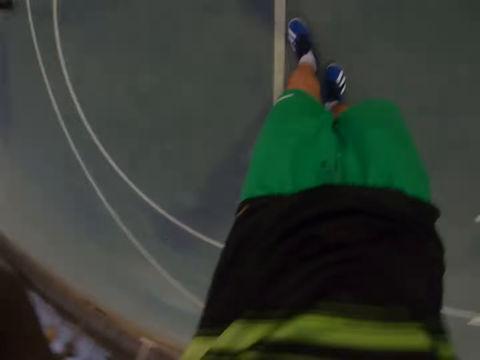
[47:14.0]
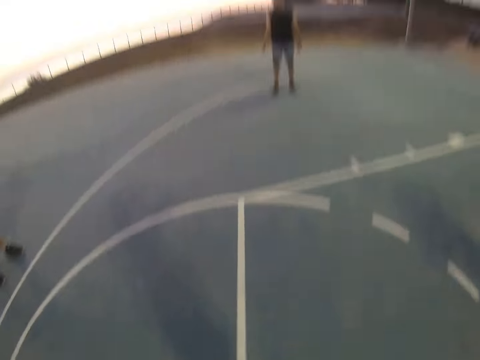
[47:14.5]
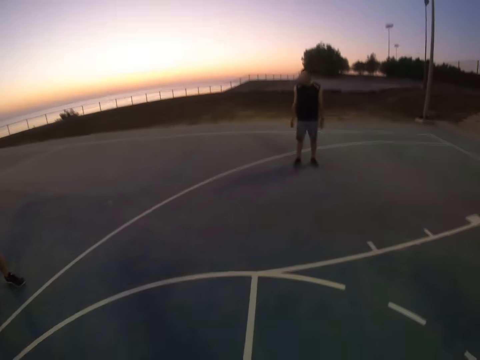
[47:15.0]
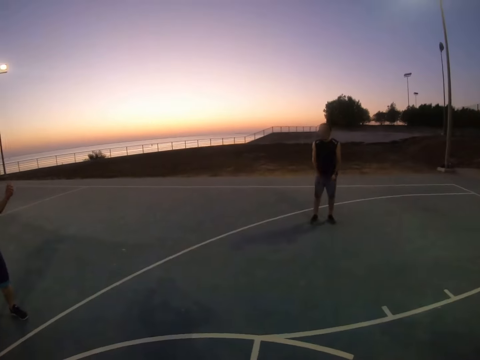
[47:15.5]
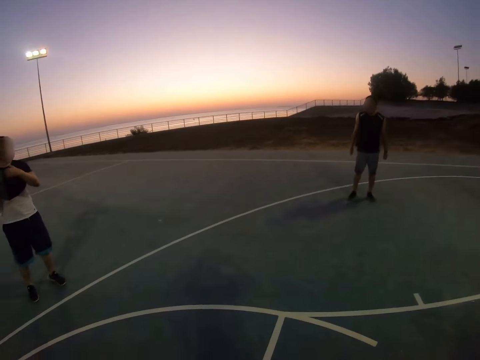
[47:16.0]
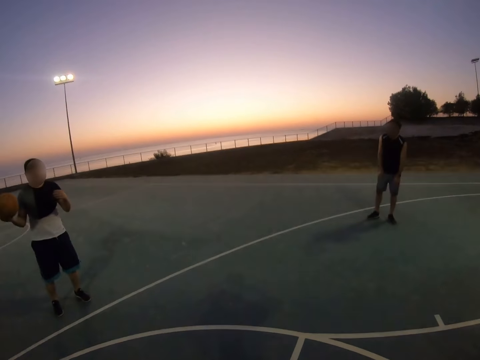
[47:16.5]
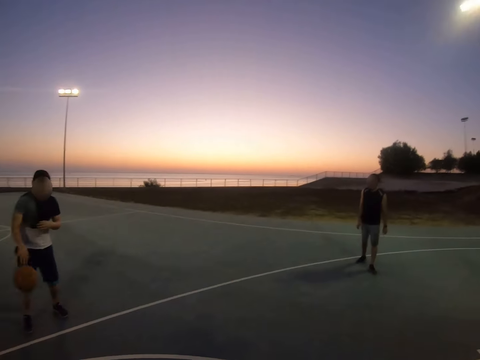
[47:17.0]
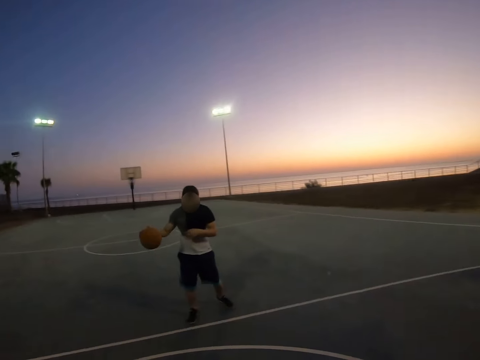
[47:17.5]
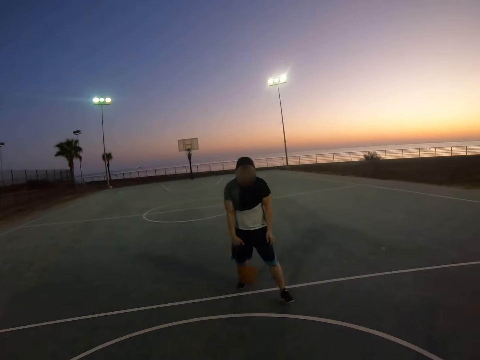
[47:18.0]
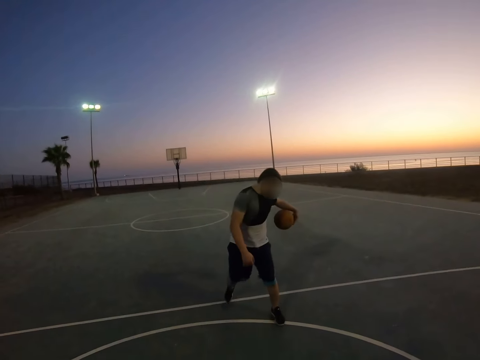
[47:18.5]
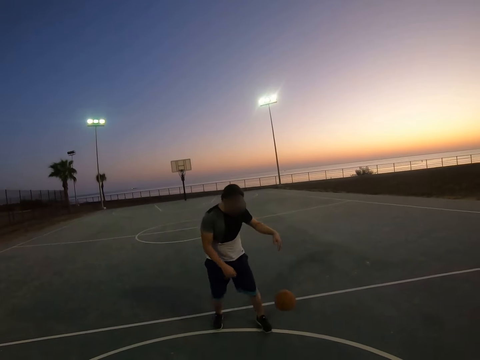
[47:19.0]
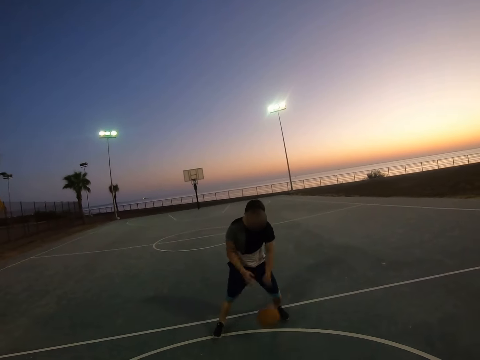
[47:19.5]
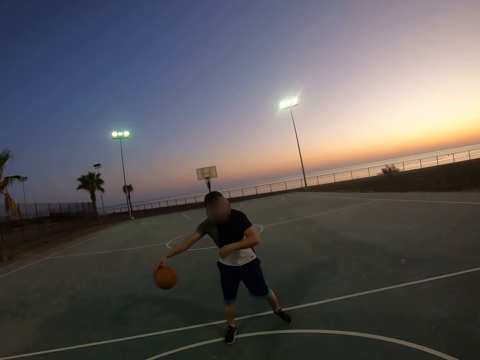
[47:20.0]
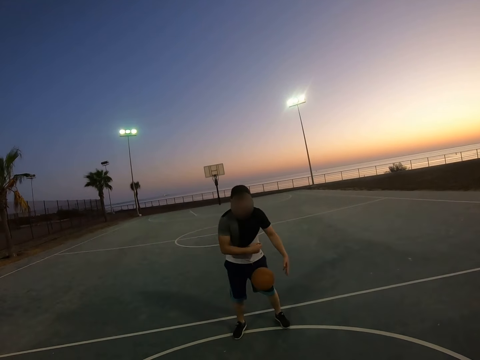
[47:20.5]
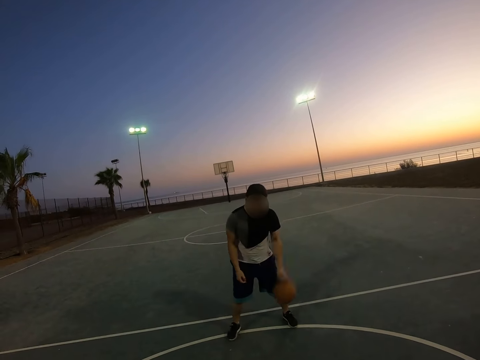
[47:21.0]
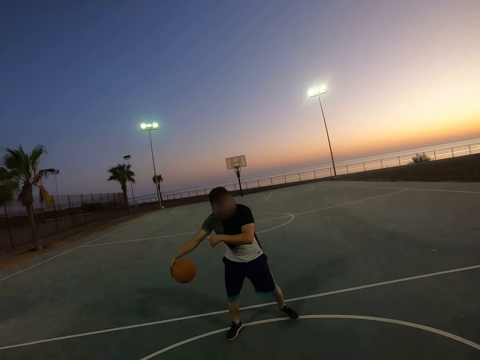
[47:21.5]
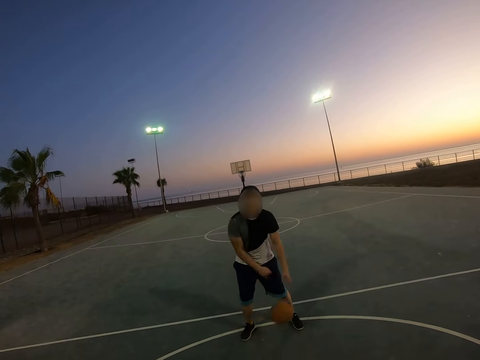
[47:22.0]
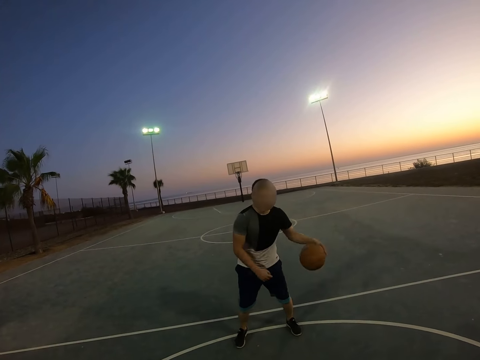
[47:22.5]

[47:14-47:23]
A man bounces the ball.

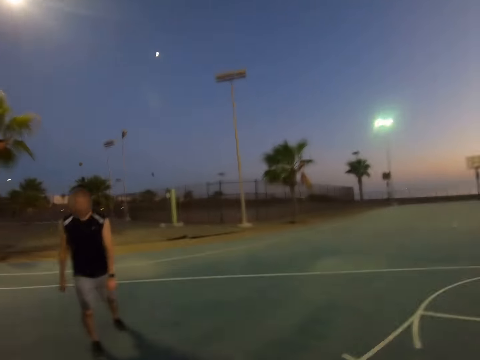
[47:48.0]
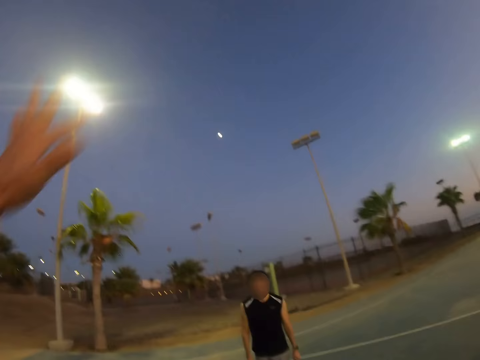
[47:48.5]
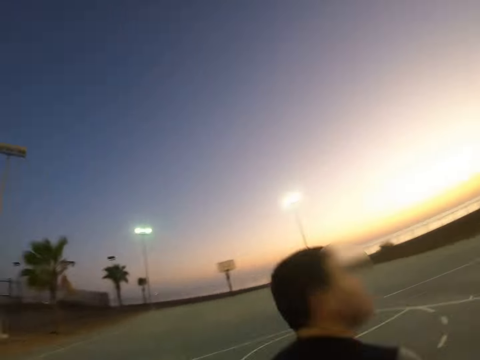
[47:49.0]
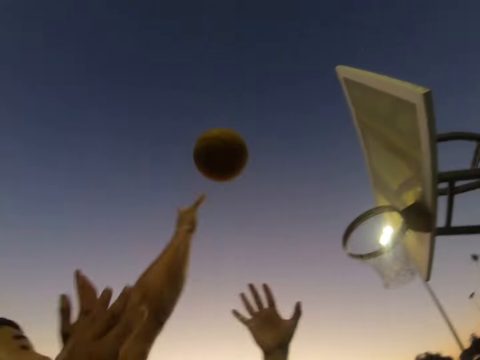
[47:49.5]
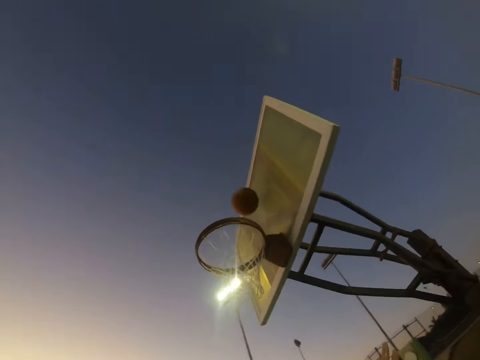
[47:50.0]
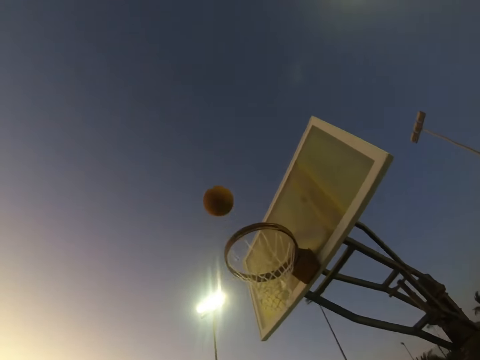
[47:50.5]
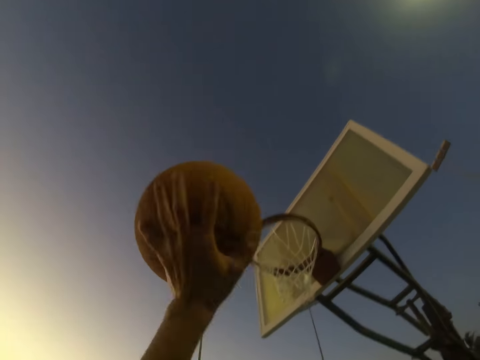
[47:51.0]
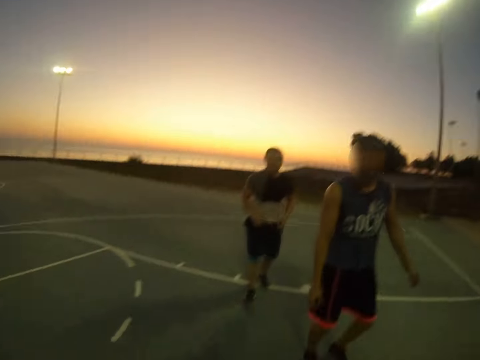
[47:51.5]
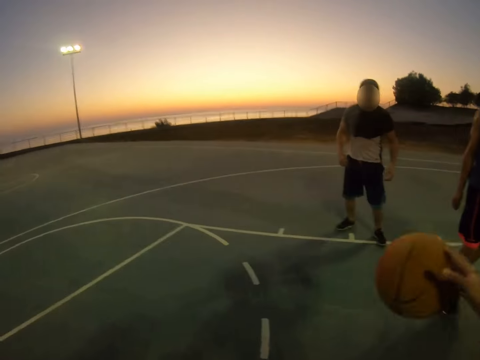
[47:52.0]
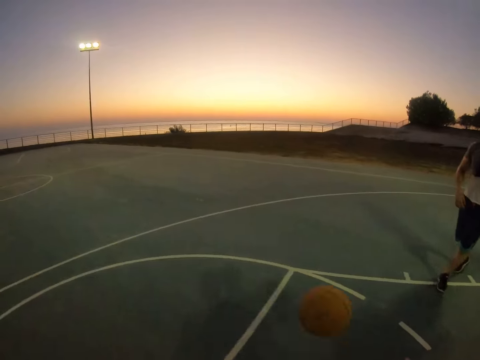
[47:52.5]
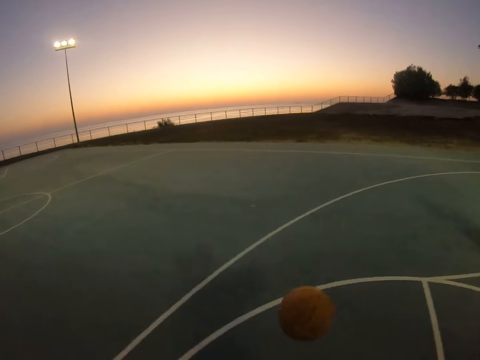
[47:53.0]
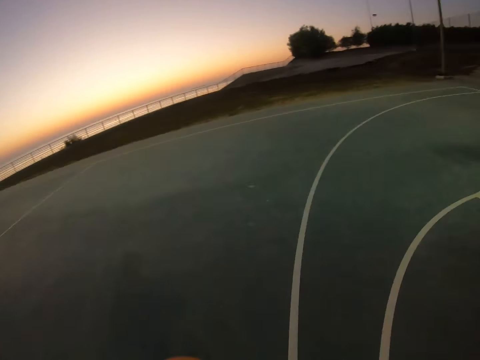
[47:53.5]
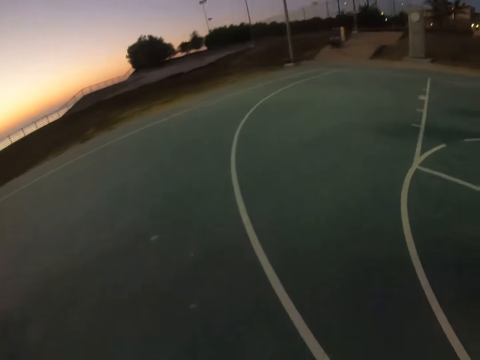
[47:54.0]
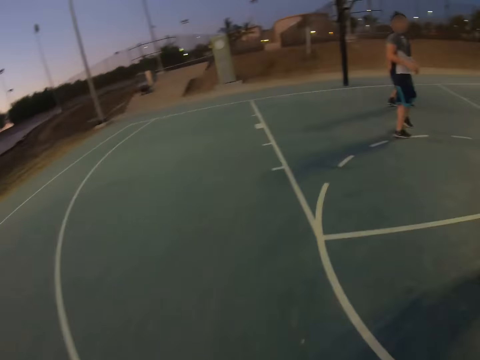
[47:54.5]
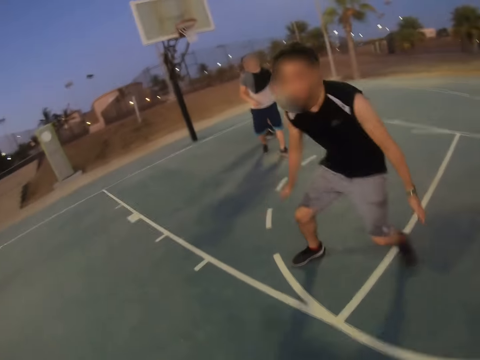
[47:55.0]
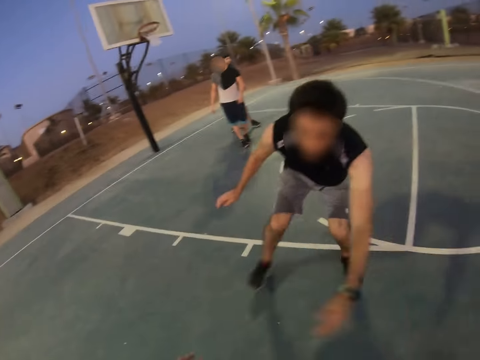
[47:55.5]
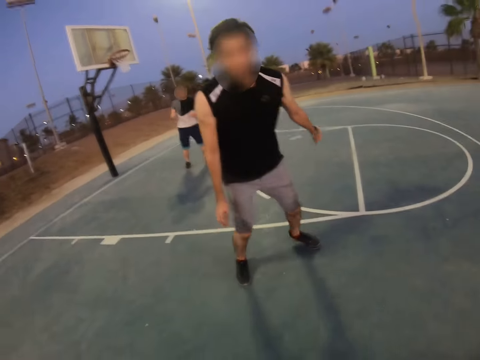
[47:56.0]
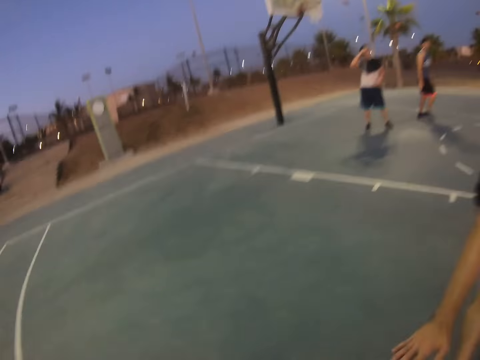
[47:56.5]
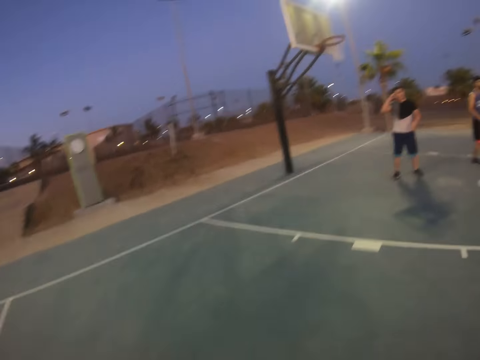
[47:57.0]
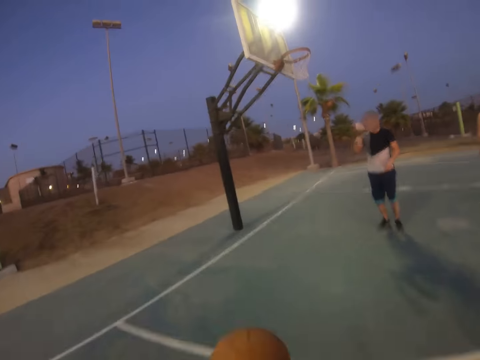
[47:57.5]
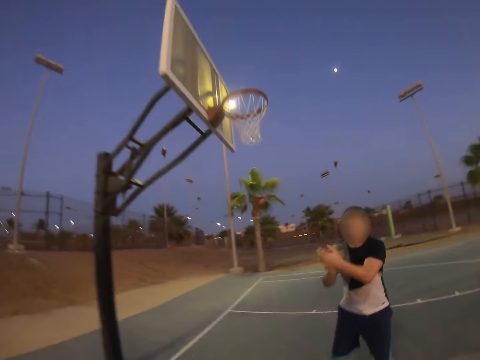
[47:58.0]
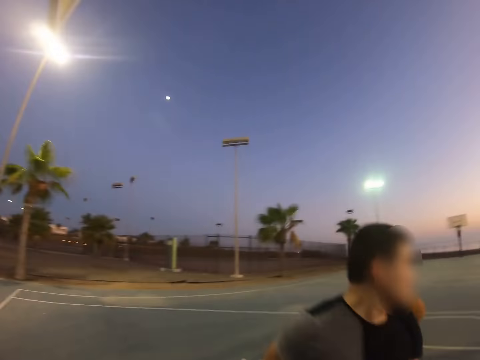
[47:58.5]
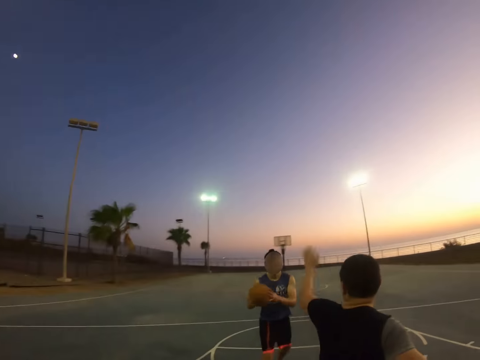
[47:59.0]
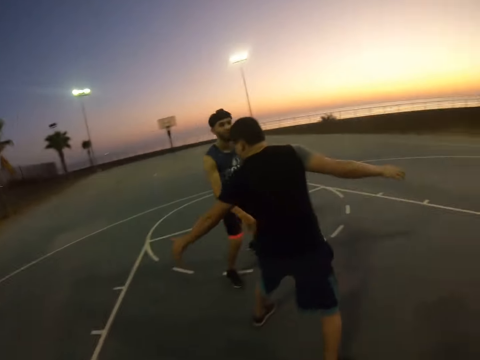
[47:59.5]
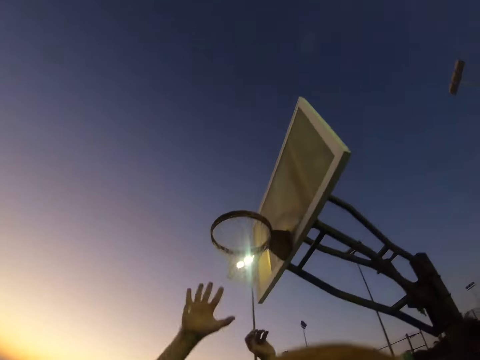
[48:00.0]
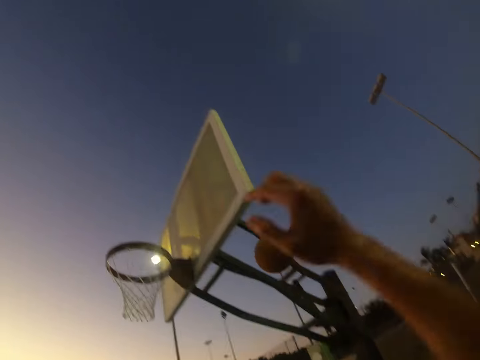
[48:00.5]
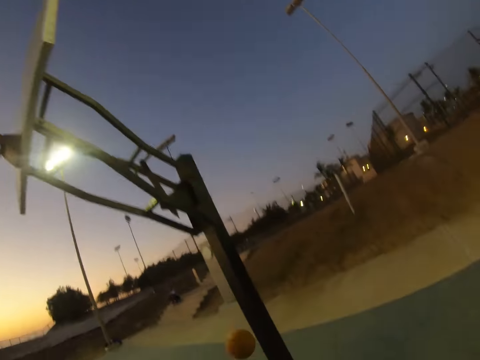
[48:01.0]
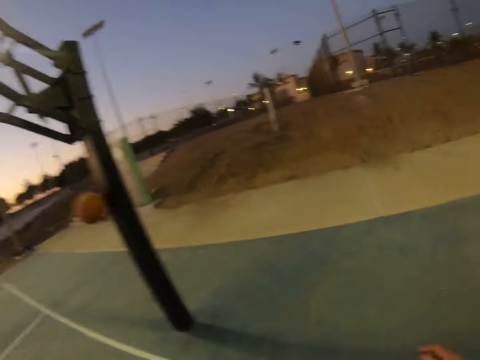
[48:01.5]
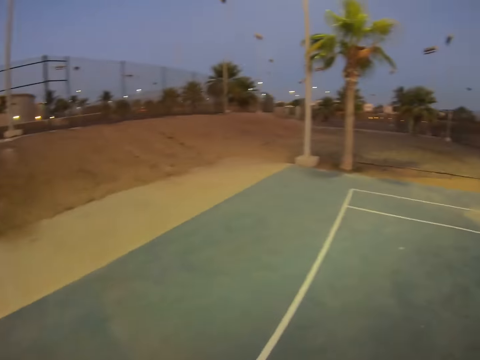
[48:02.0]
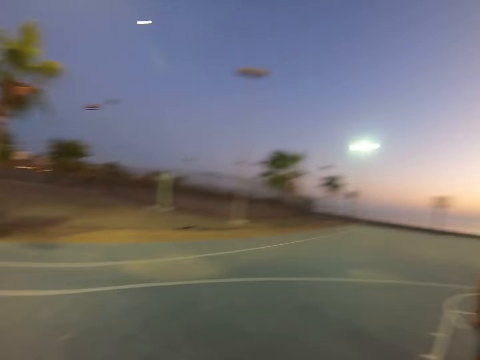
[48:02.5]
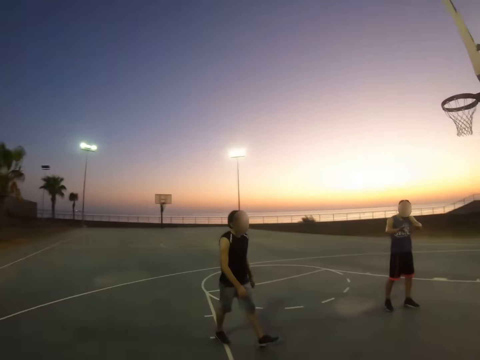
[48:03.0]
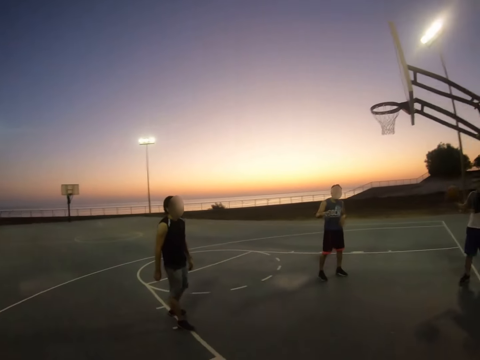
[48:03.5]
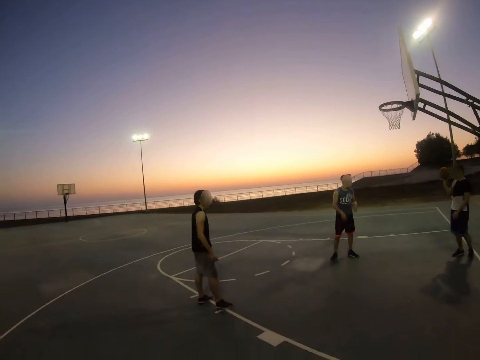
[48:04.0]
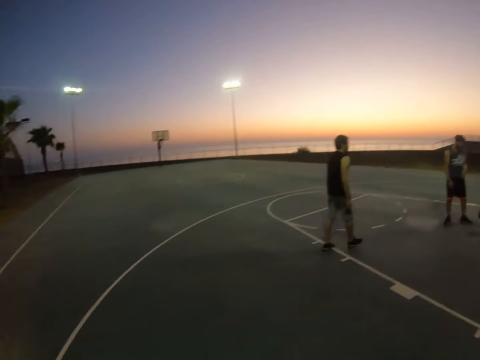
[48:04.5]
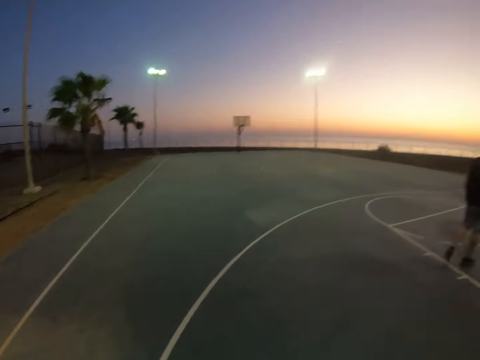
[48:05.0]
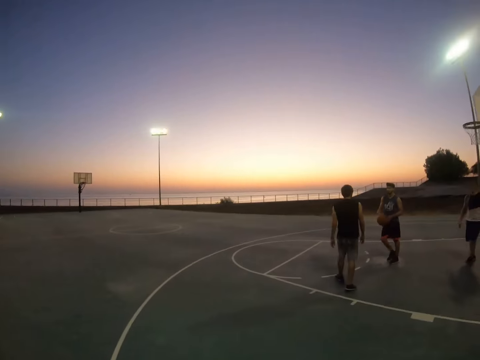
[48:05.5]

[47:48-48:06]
A man throws the ball to the field goal. The camera wearer plays basketball. They bounce the ball. Another man catches the ball. A man plays basketball. The other man throws the ball to the field goal. The camera wearer throws the ball. The first man throws the ball.
